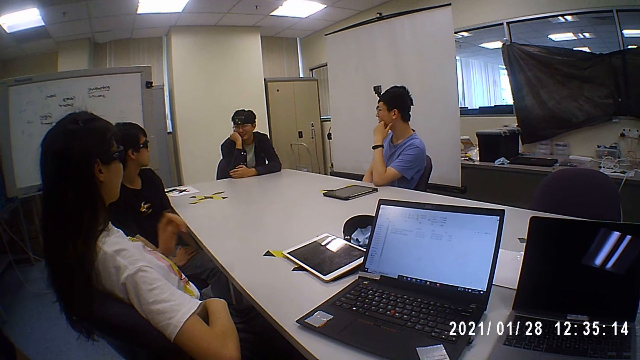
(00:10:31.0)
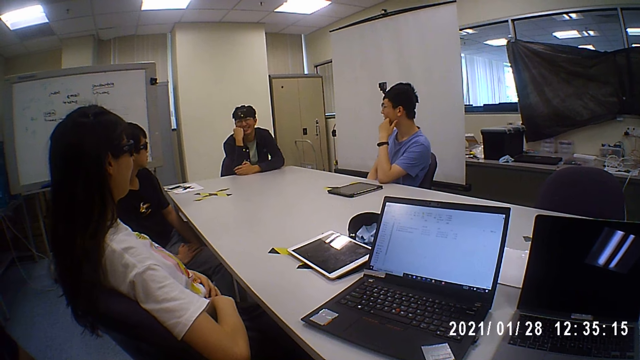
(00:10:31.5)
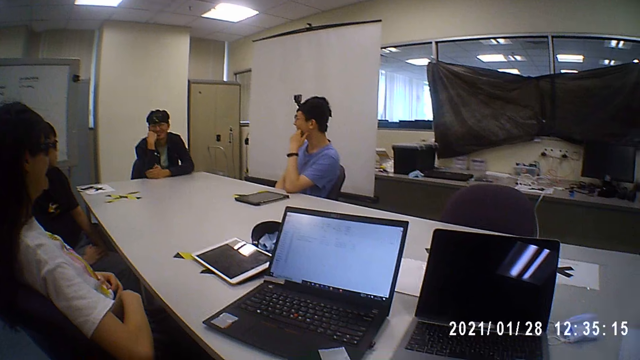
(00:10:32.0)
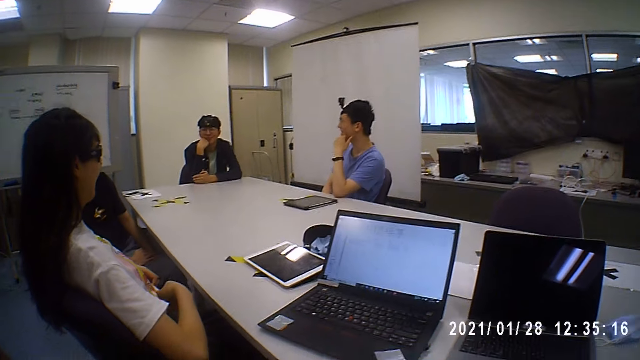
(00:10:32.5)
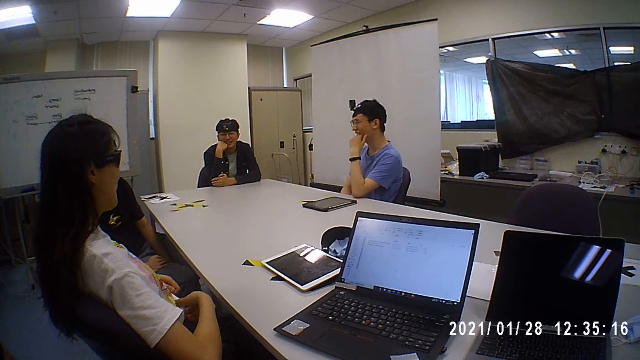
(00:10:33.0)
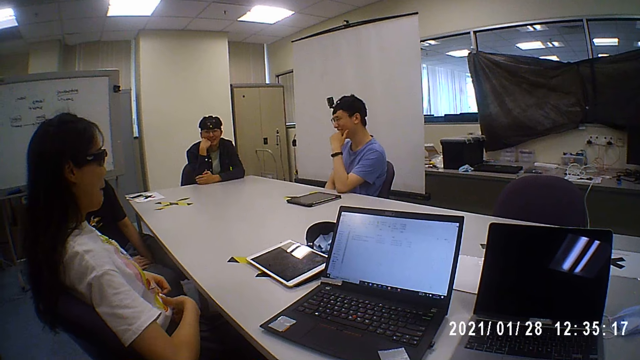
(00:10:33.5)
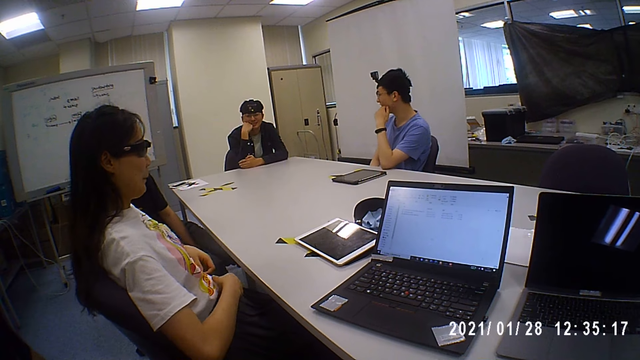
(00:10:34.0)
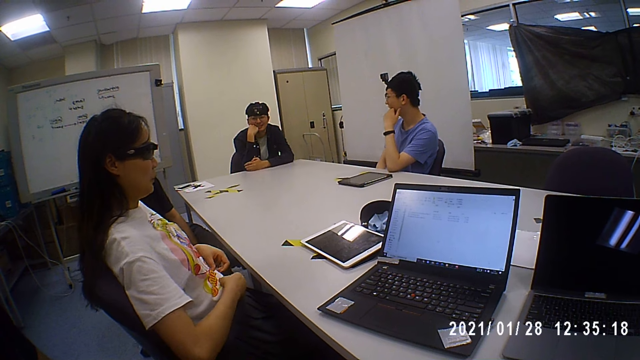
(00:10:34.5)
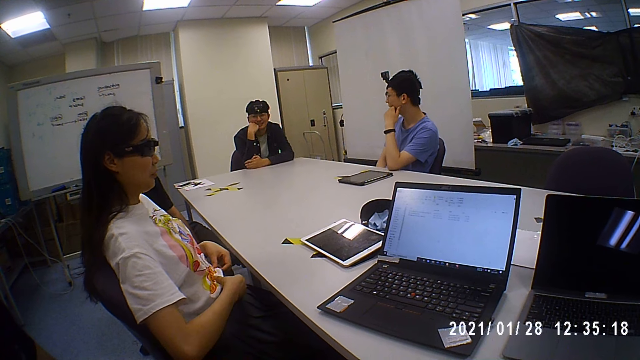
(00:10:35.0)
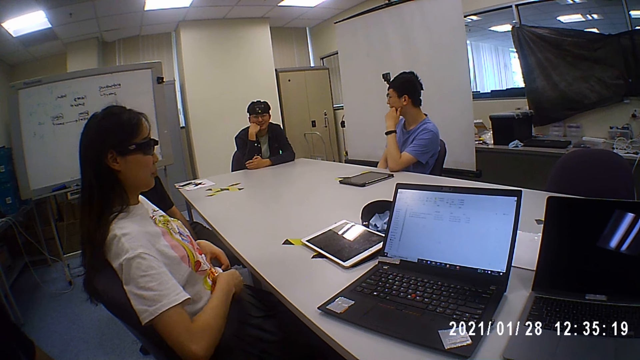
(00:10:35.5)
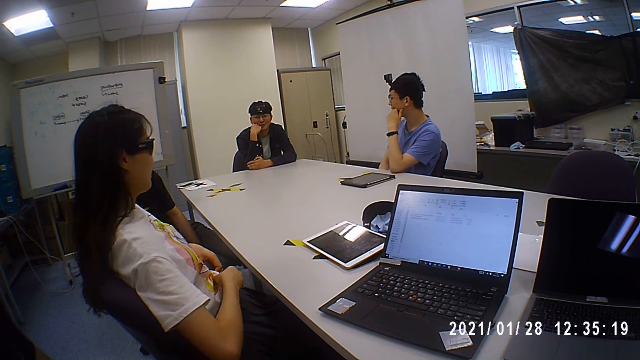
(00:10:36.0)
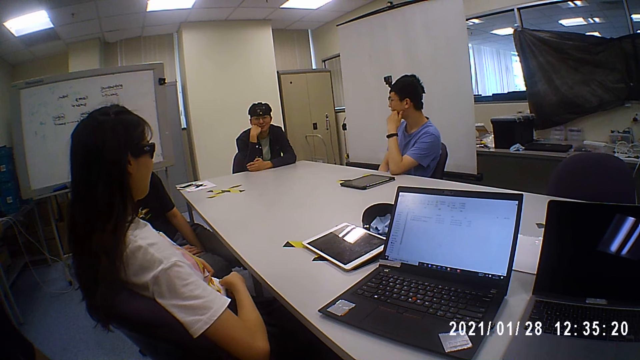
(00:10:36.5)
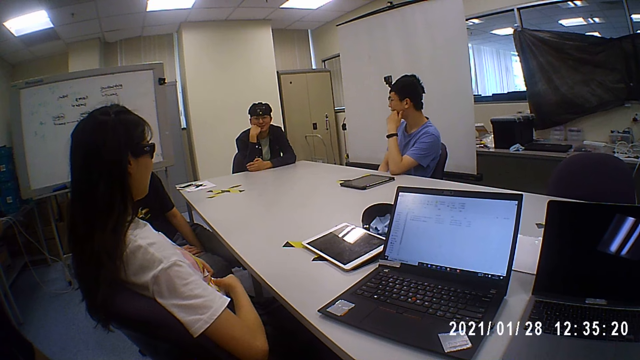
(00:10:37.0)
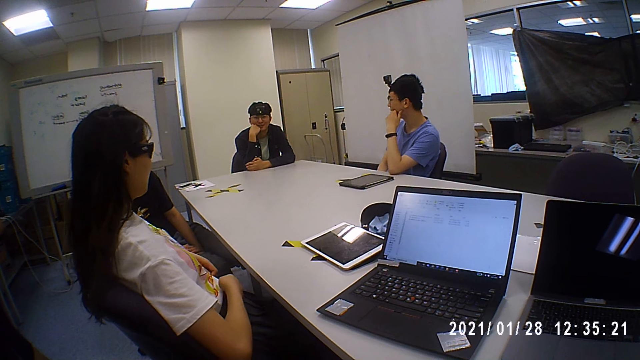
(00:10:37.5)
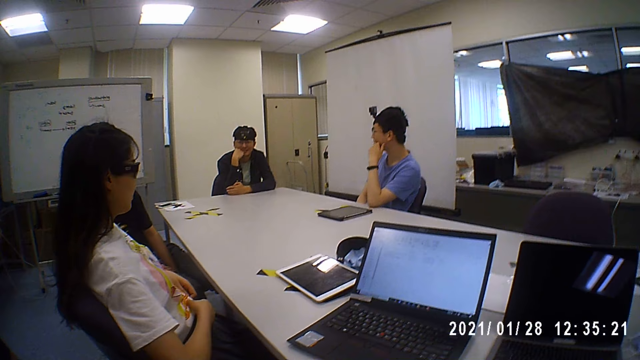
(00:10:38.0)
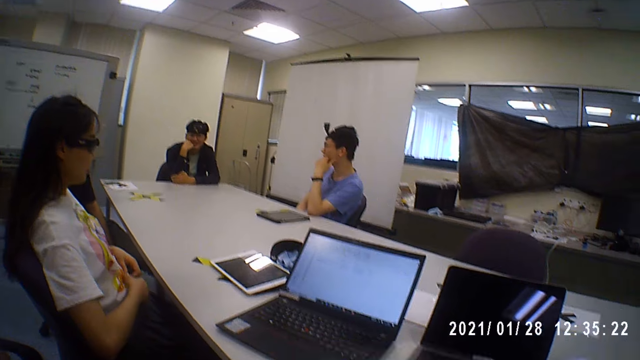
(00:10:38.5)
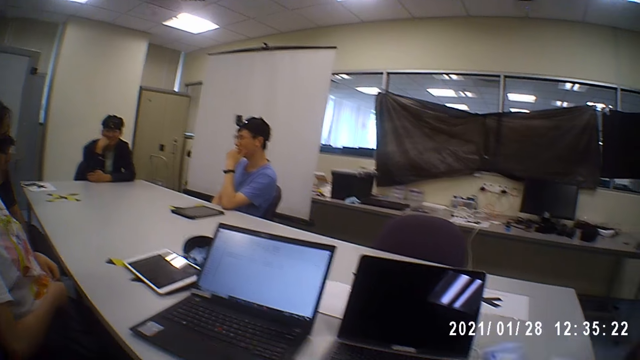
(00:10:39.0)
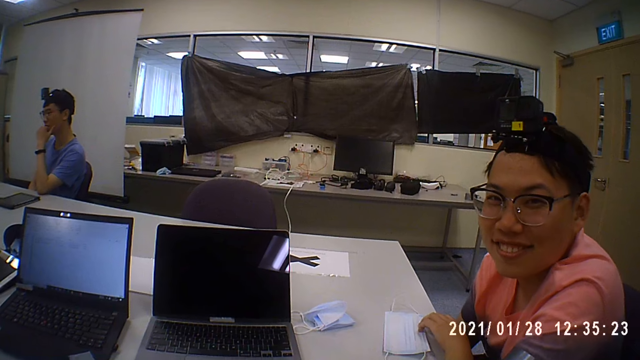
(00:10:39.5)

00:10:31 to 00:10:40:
The woman places her left hand on her stomach and adjusts her shirt with both hands. The camera wearer looks at a man.

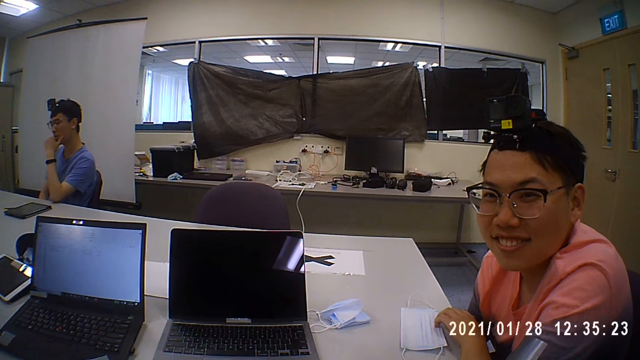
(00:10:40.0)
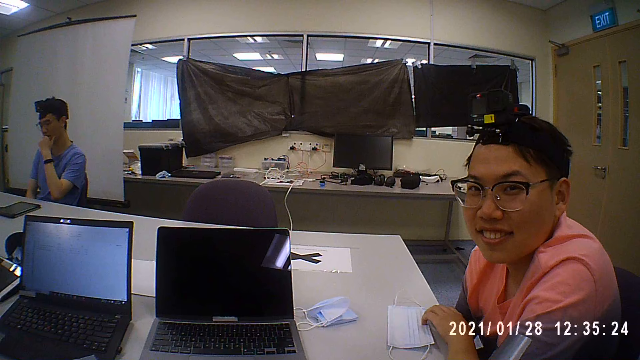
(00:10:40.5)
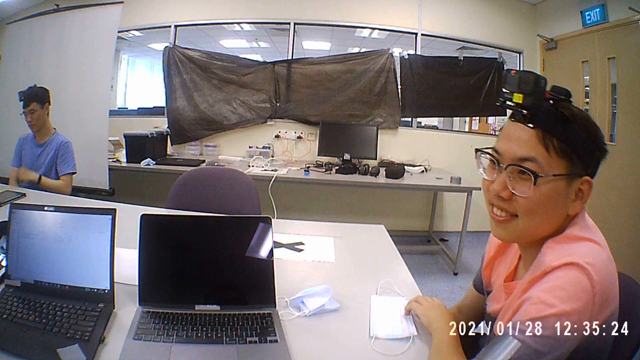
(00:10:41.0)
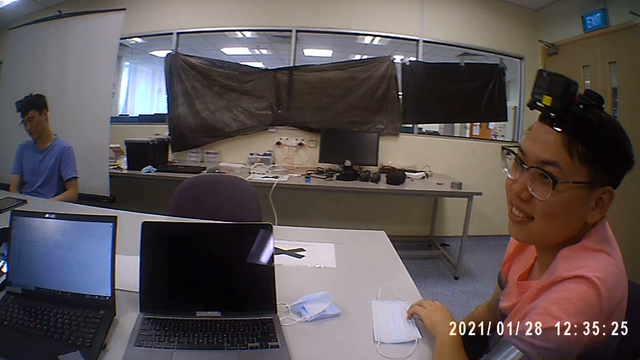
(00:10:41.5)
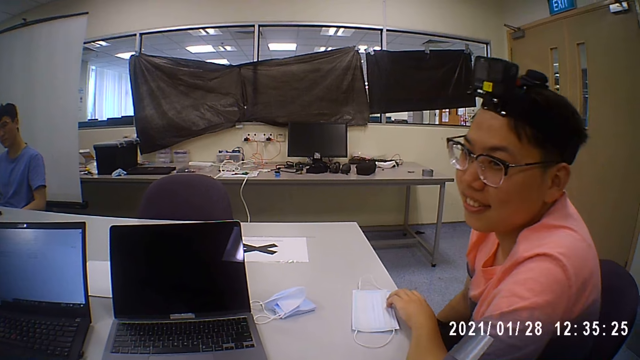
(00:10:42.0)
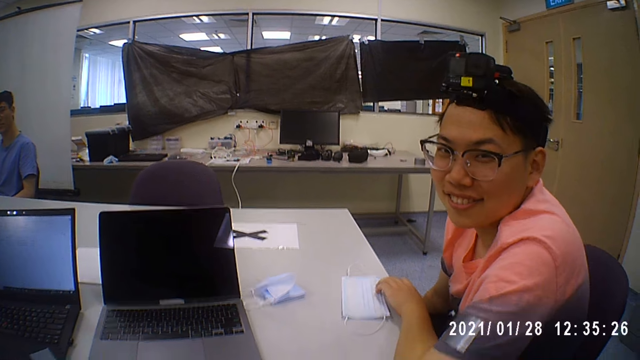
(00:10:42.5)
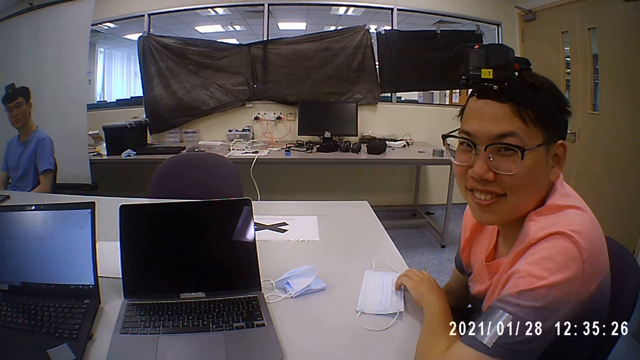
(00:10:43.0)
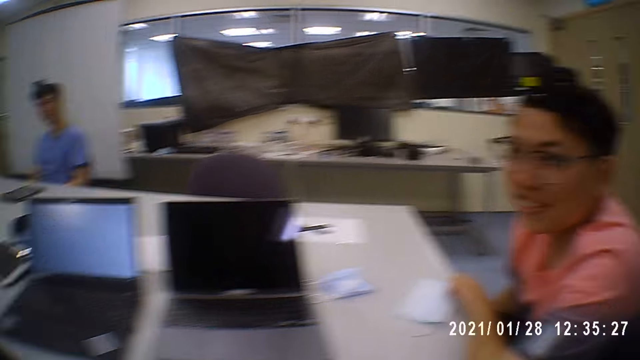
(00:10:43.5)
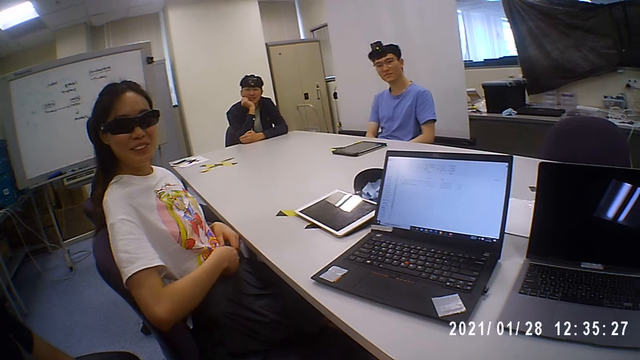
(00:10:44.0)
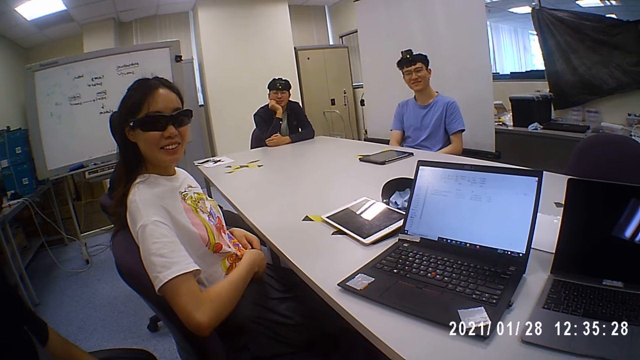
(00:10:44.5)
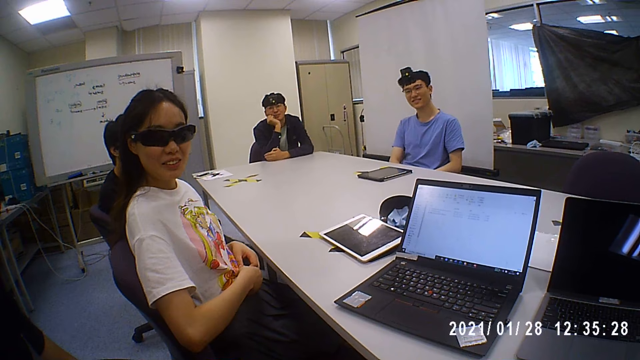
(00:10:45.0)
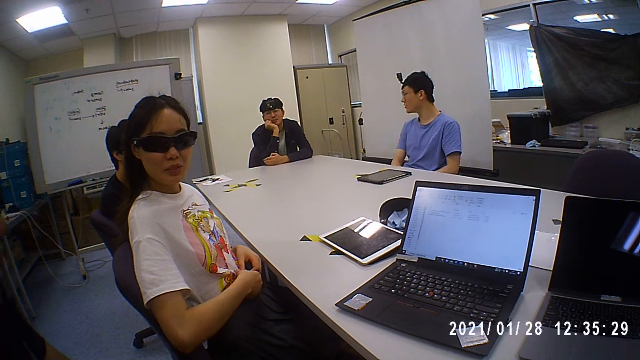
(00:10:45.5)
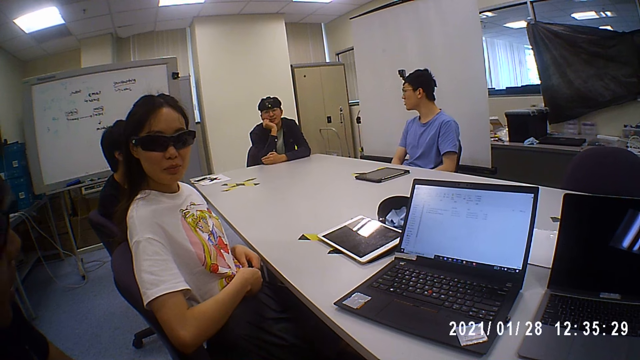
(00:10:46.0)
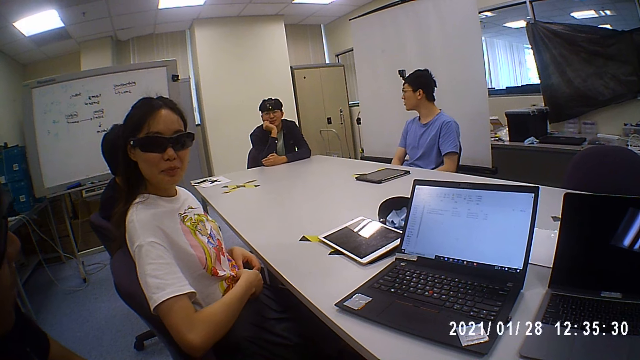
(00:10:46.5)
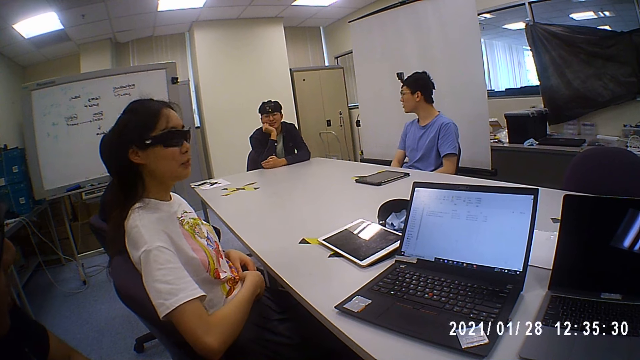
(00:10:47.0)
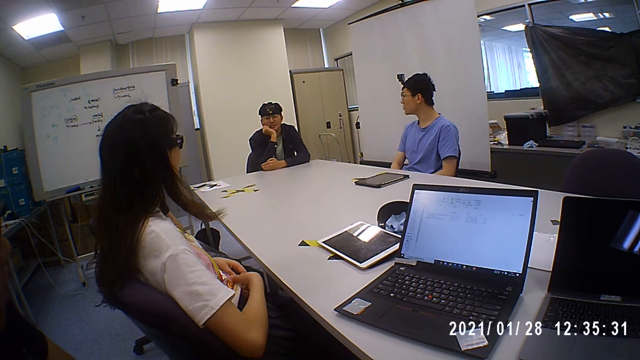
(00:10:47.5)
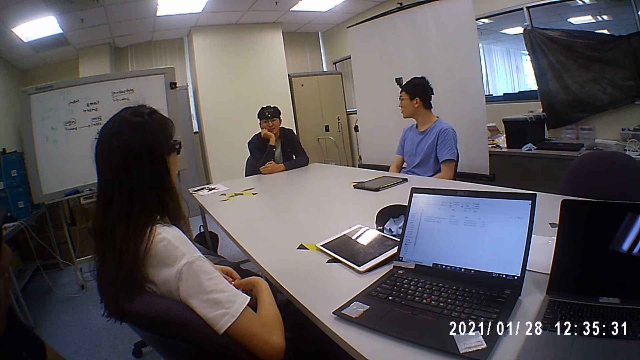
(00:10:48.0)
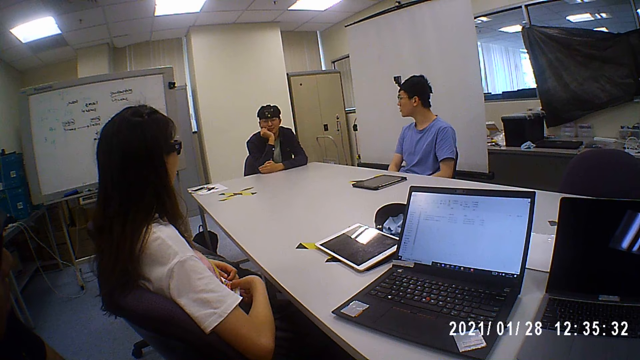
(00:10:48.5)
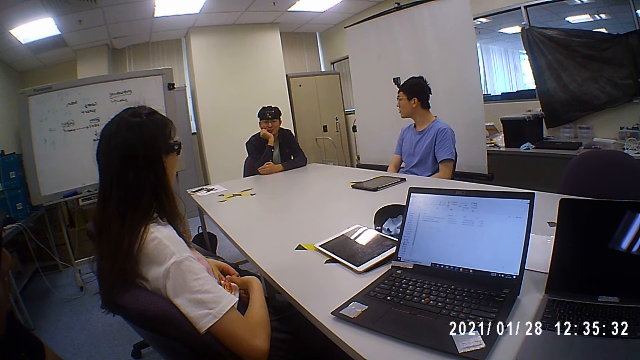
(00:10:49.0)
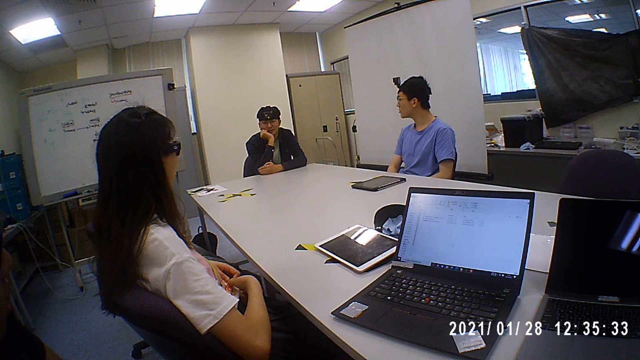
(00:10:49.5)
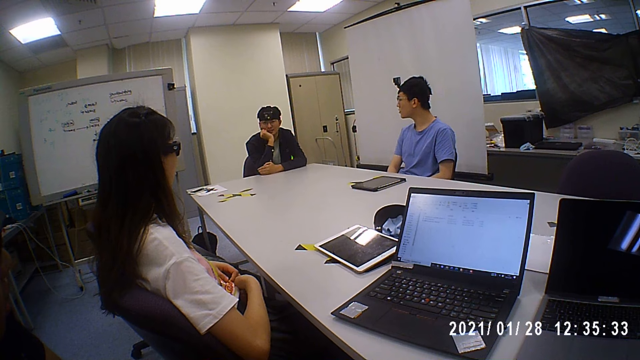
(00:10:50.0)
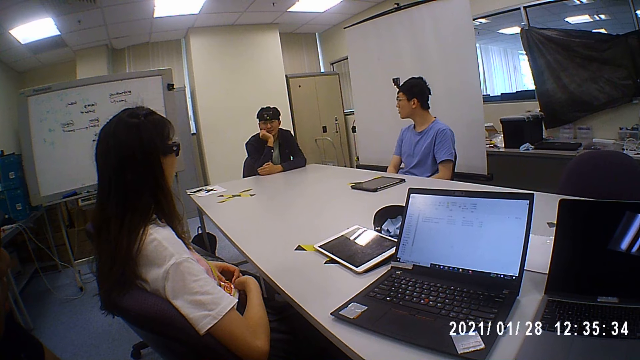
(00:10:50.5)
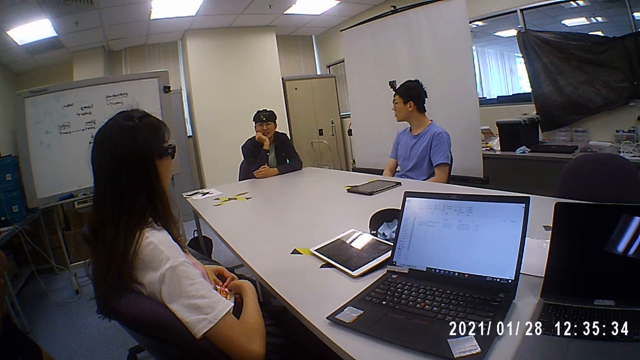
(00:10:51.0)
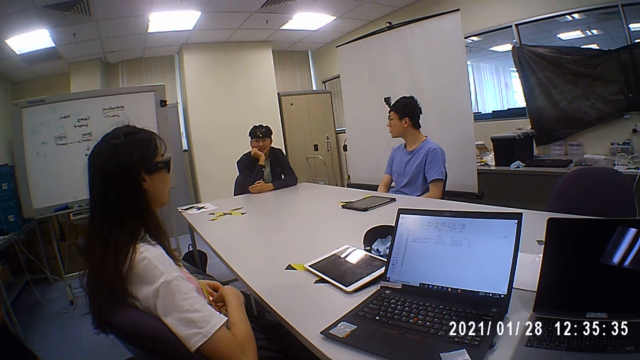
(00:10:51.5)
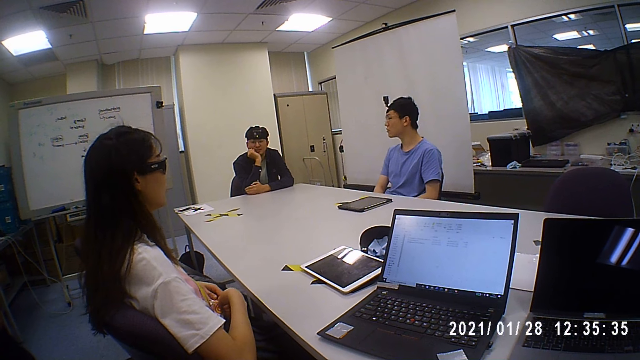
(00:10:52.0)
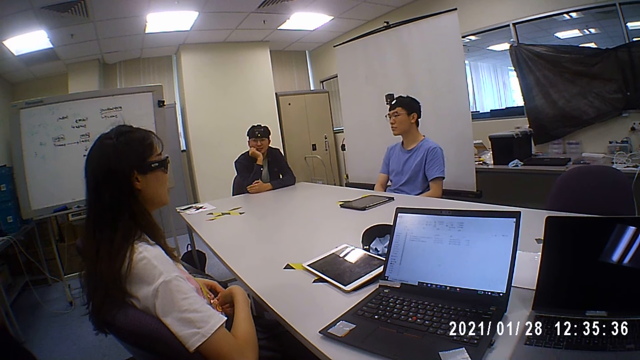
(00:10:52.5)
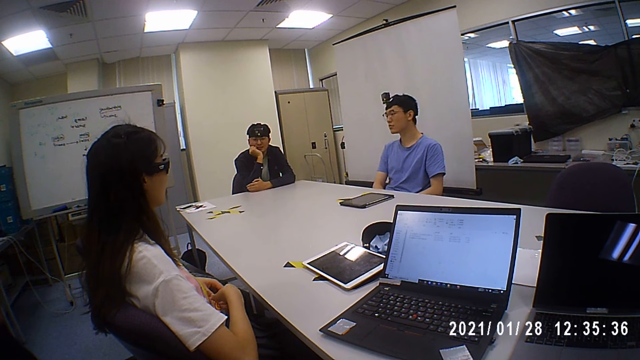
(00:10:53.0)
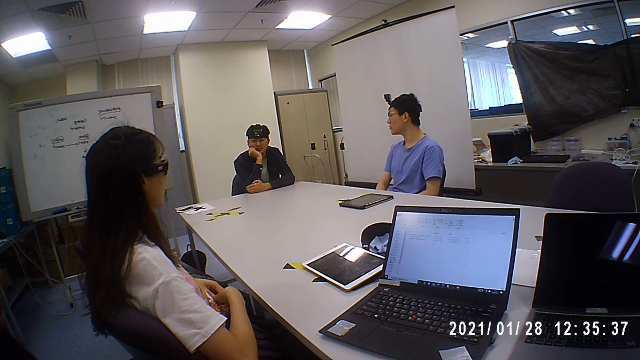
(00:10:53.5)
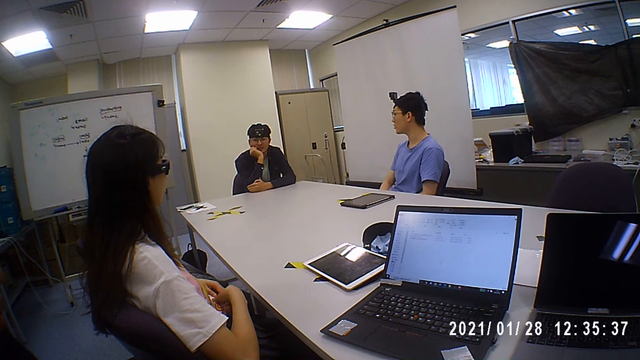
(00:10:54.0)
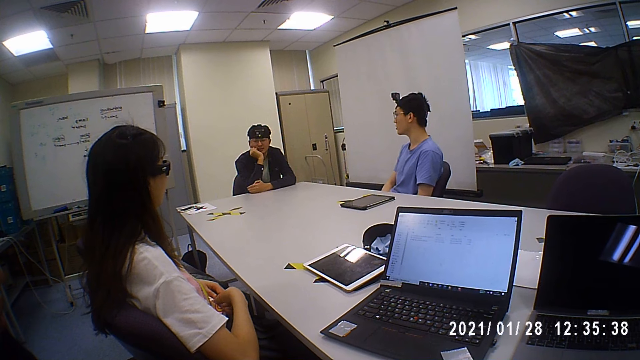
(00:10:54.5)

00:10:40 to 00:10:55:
The man places his left hand on his left hand. Another man moves a facemask on the table with his left hand. The camera wearer looks at a woman. A third man converses with the group of people. Another man talks to the camera wearer.
